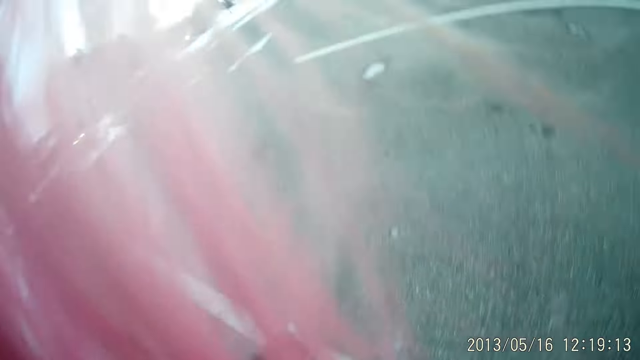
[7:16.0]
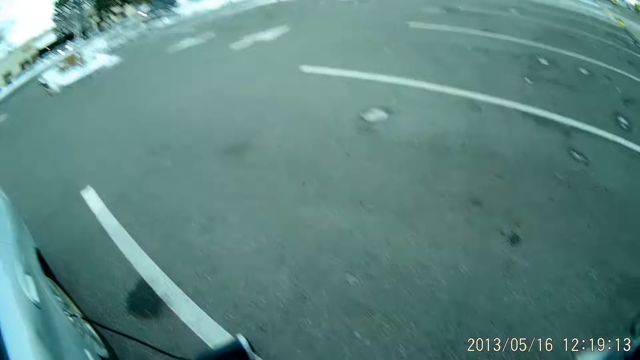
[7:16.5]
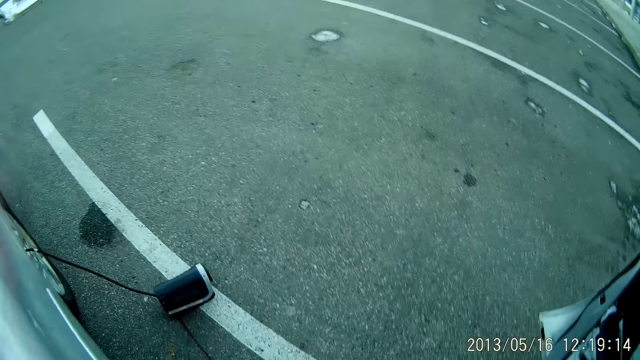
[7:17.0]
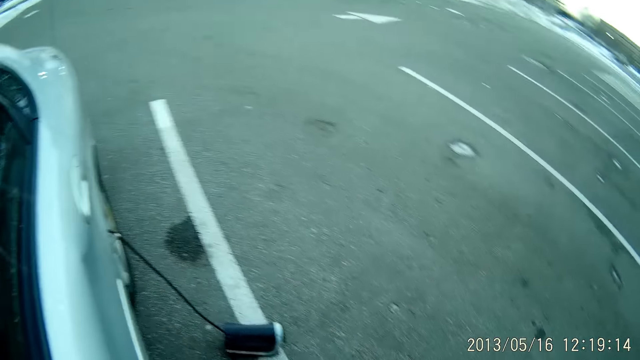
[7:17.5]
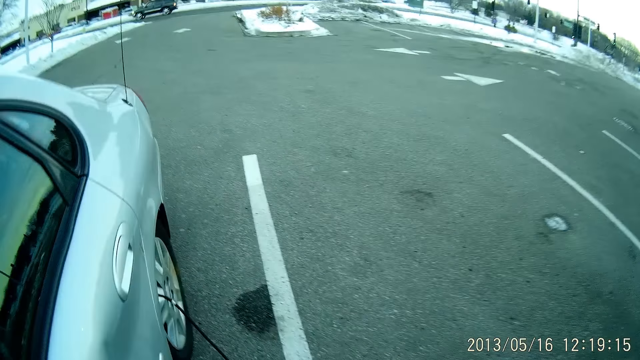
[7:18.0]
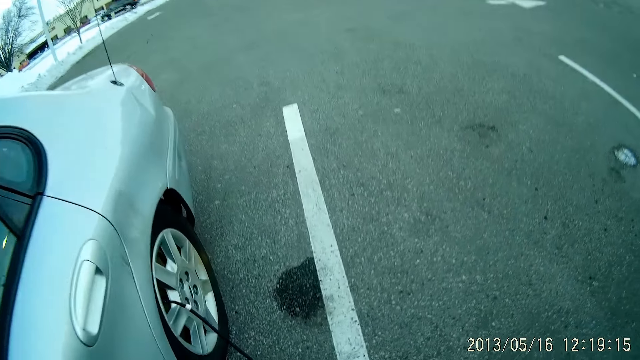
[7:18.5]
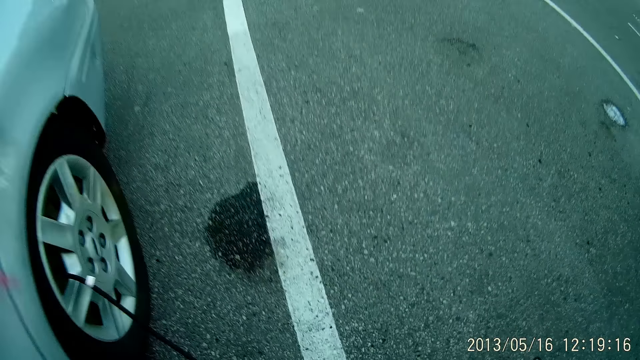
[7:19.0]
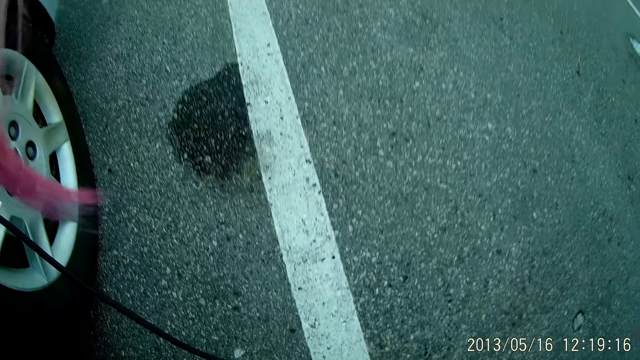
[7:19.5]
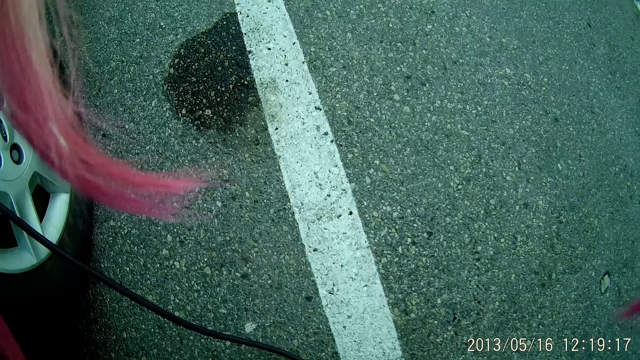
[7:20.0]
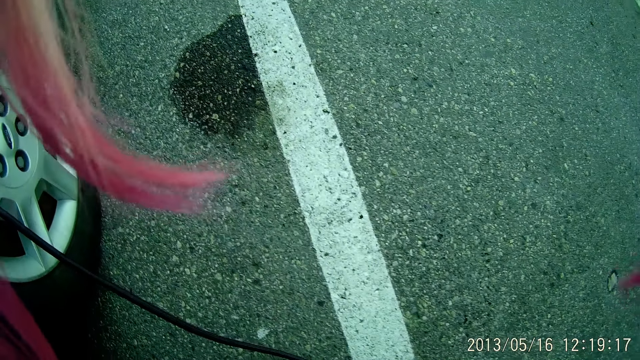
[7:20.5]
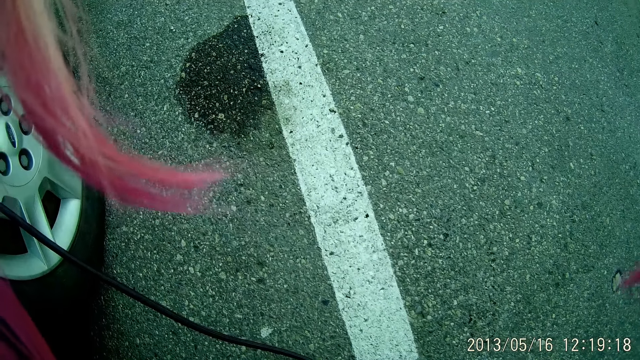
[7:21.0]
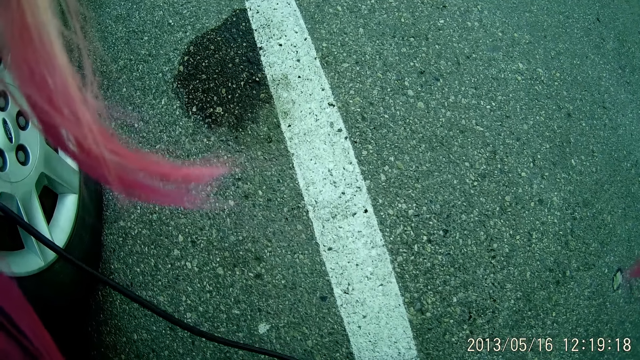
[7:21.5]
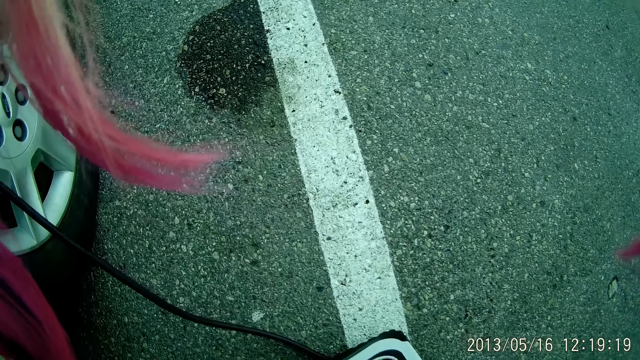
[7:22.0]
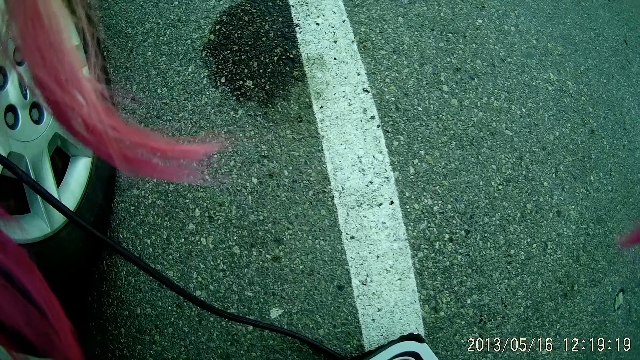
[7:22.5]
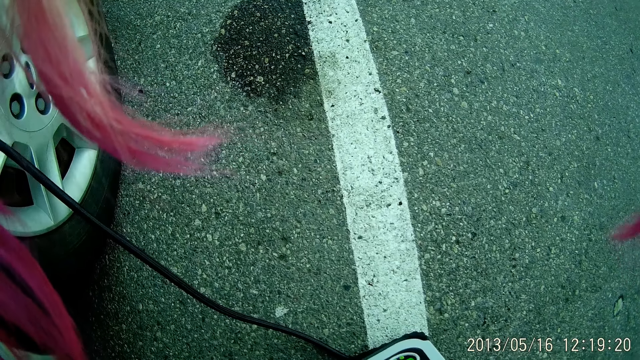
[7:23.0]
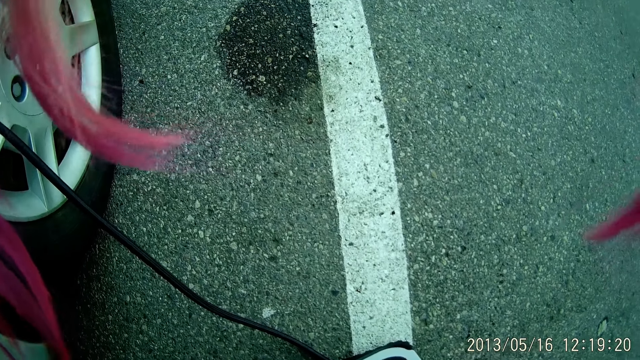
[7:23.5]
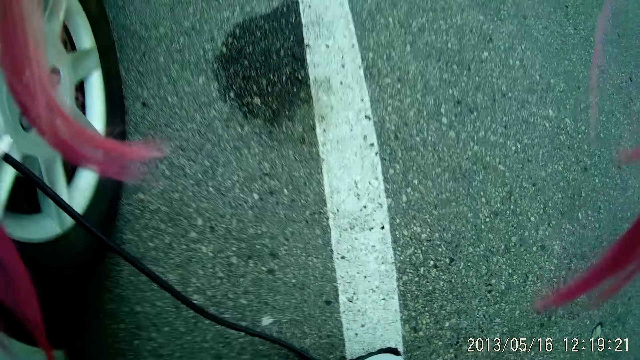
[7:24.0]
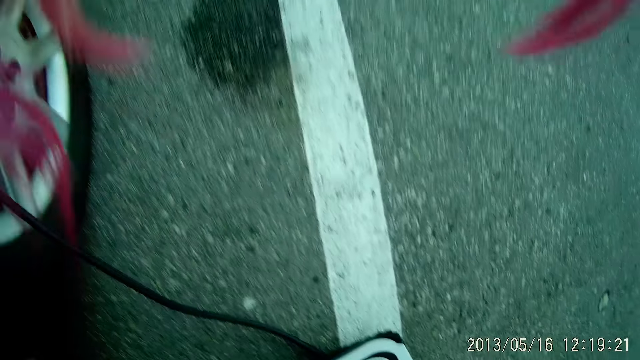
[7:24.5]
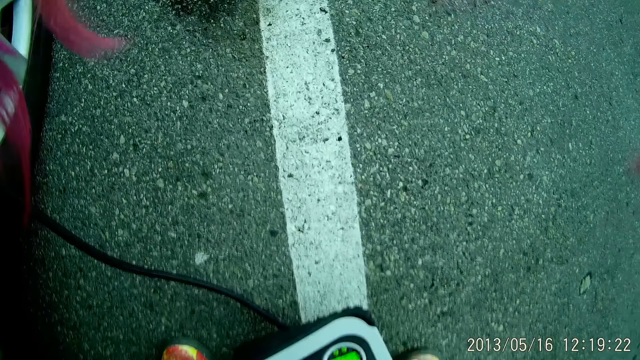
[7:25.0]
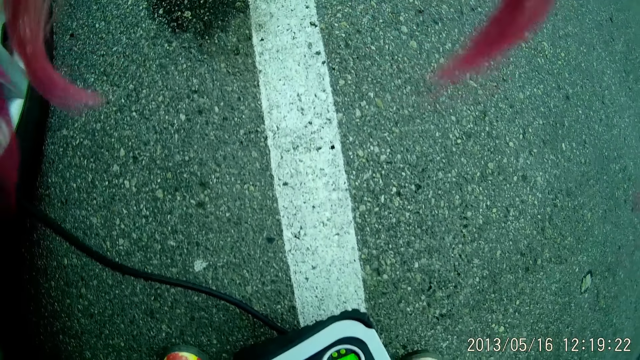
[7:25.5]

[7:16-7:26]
The camera wearer gets out of the car. They walk around. They hold the air pump.

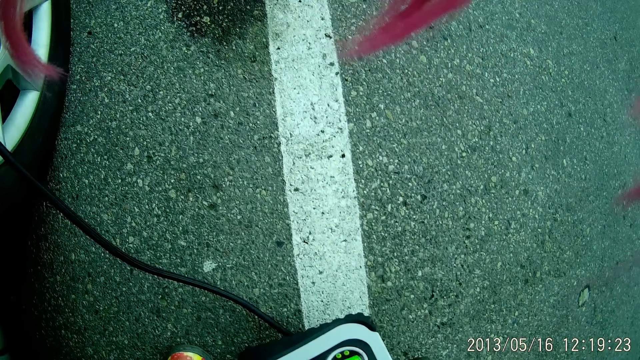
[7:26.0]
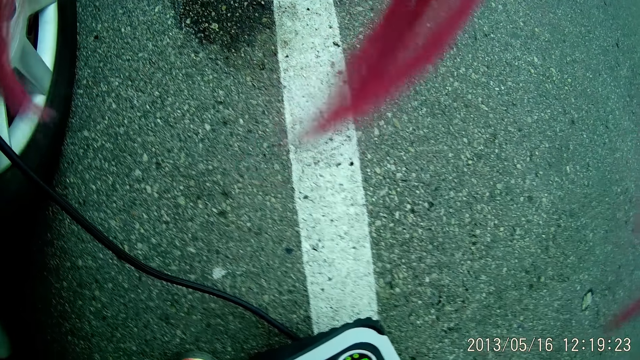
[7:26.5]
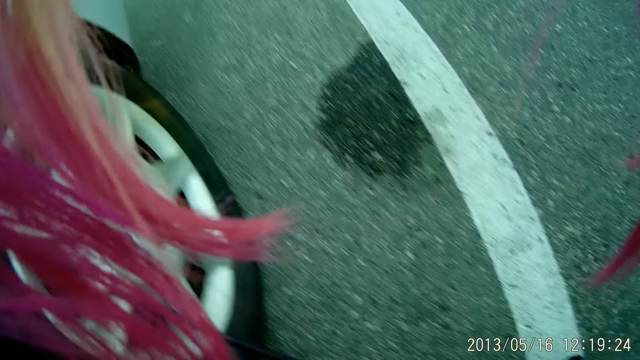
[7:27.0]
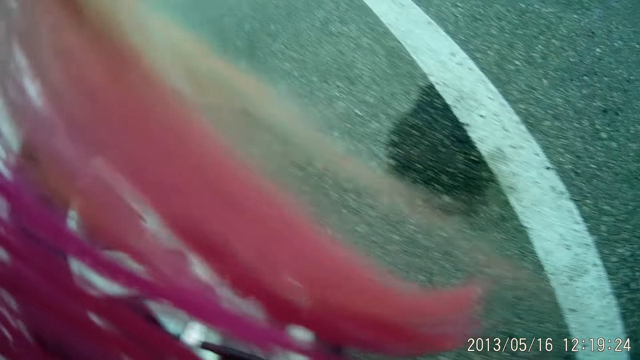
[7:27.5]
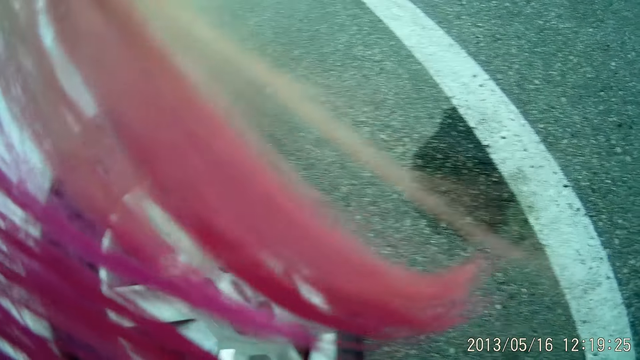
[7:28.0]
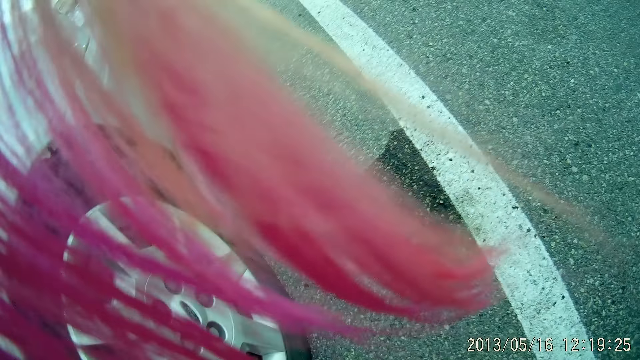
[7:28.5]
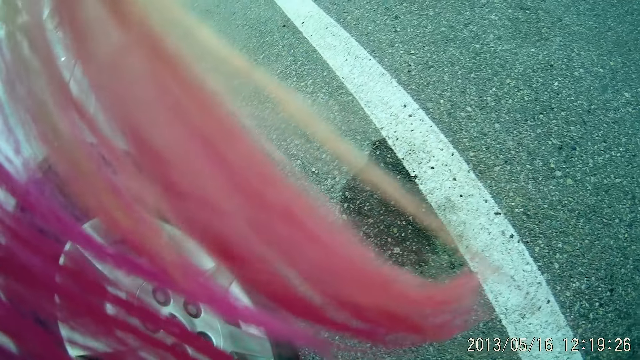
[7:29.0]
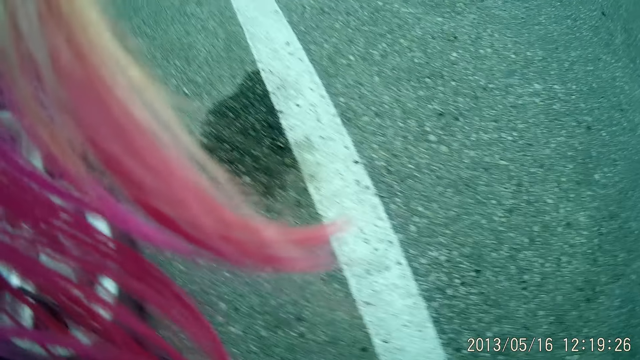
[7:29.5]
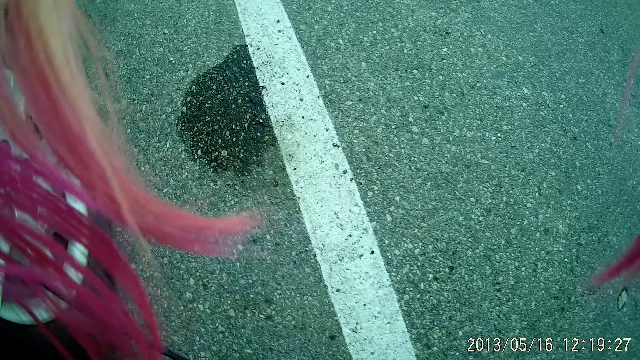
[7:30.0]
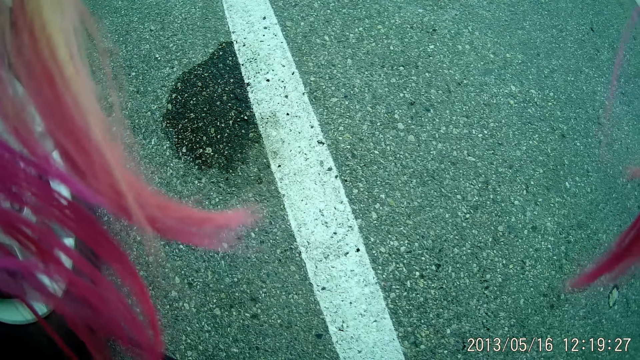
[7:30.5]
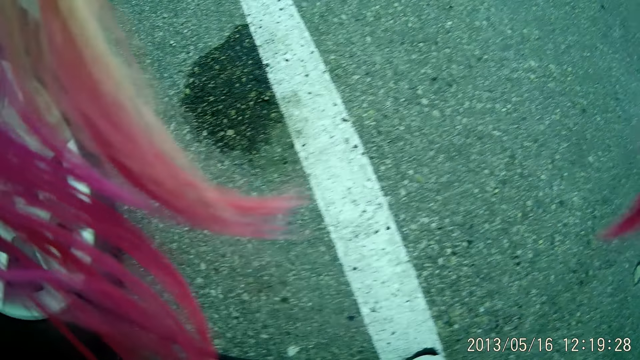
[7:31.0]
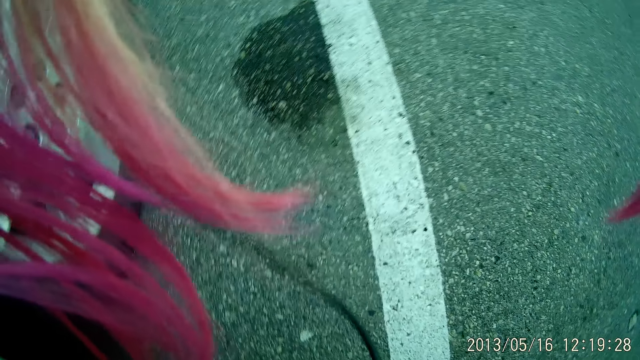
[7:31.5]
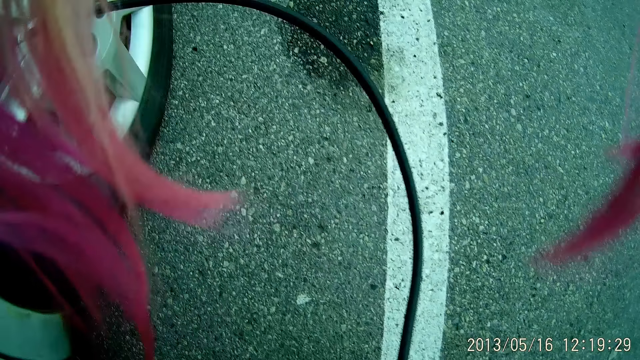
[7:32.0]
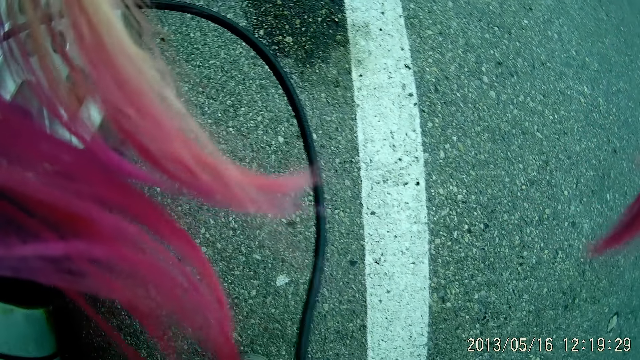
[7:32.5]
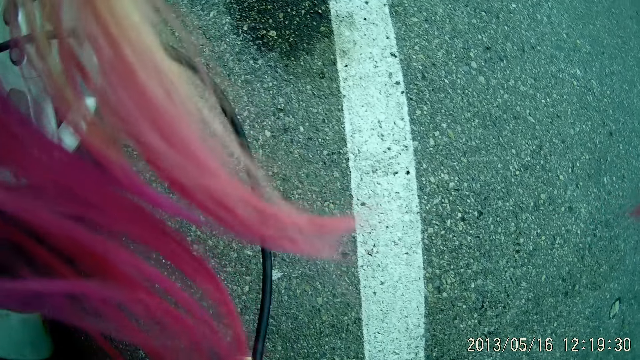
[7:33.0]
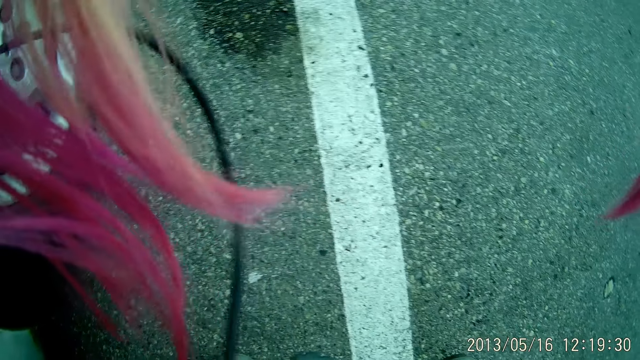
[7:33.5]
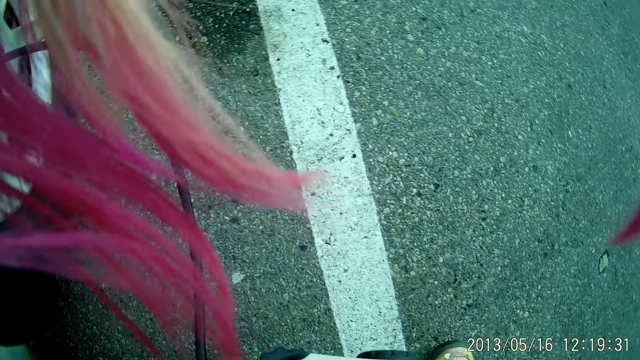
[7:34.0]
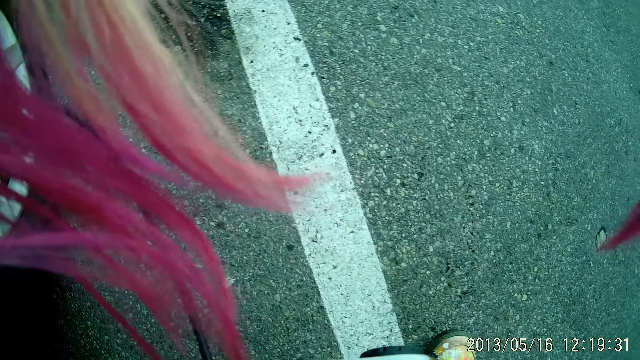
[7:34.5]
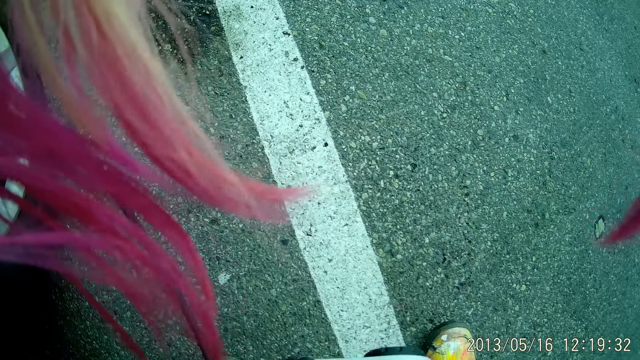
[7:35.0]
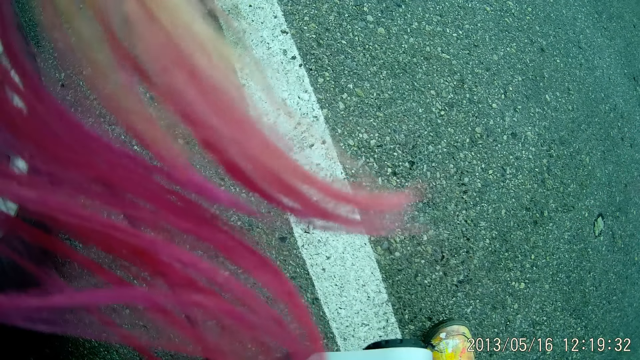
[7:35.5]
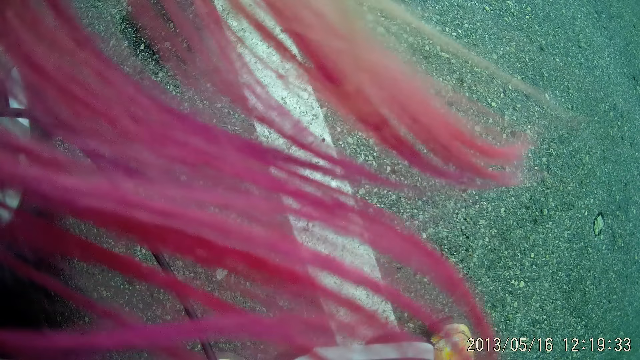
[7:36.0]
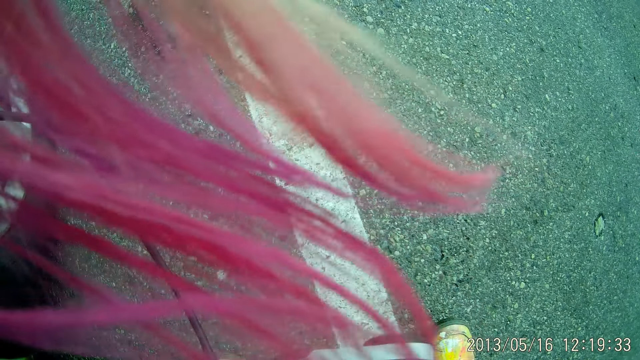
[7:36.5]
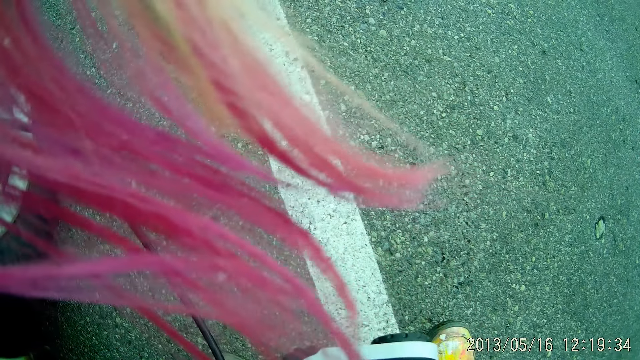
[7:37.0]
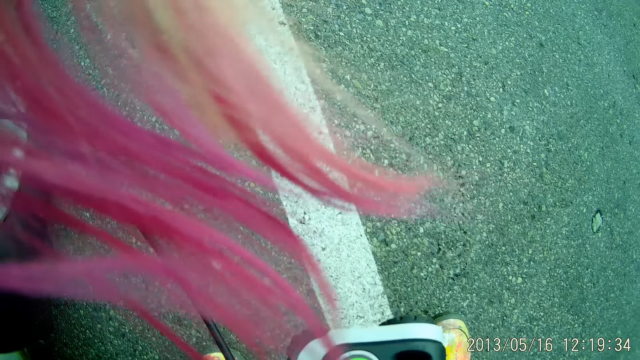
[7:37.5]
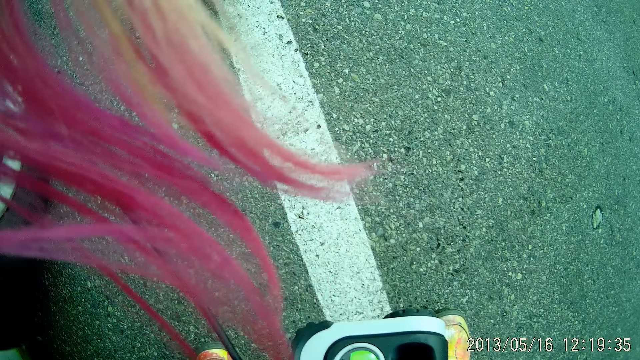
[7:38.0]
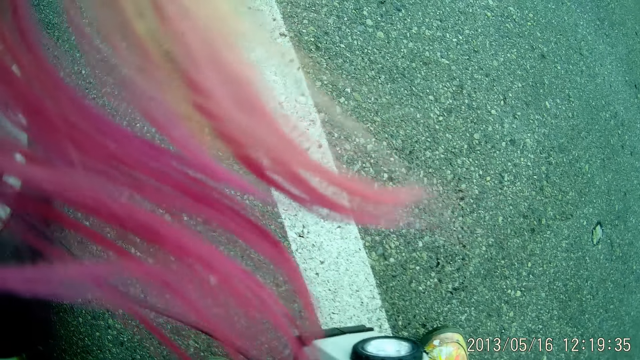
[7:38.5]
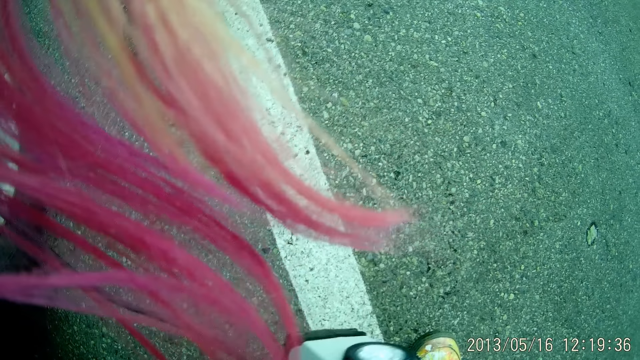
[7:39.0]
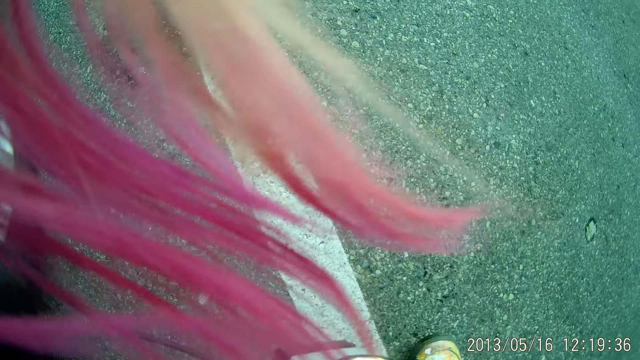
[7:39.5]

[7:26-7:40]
The camera wearer looks around. She holds the air pump. She adjusts the digital tyre inflator with her right hand.
